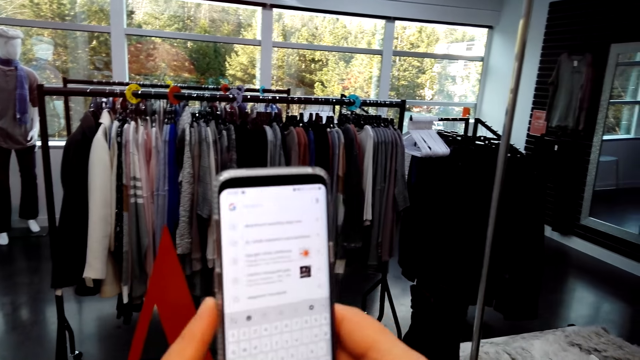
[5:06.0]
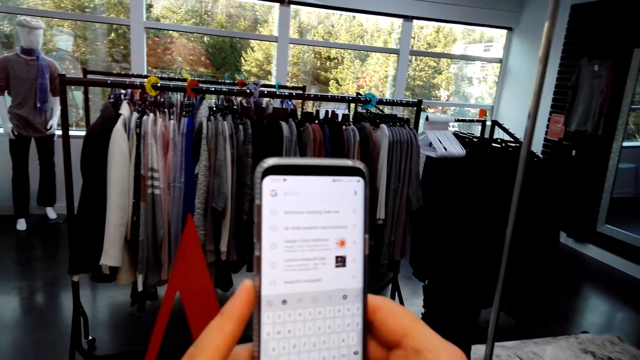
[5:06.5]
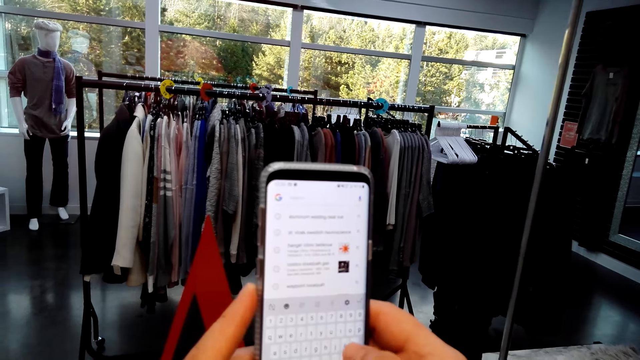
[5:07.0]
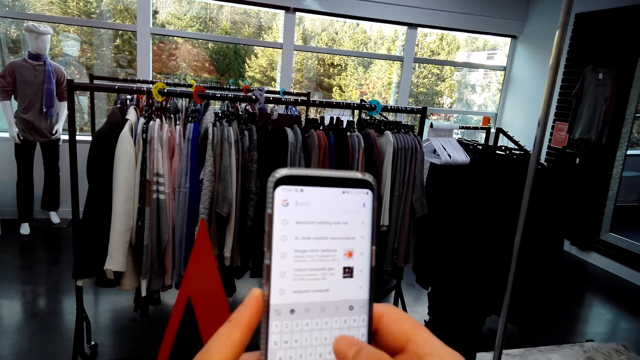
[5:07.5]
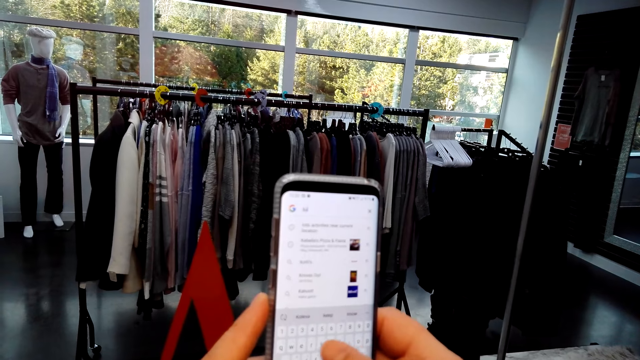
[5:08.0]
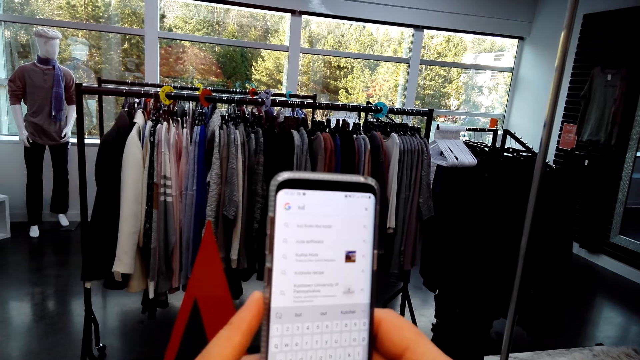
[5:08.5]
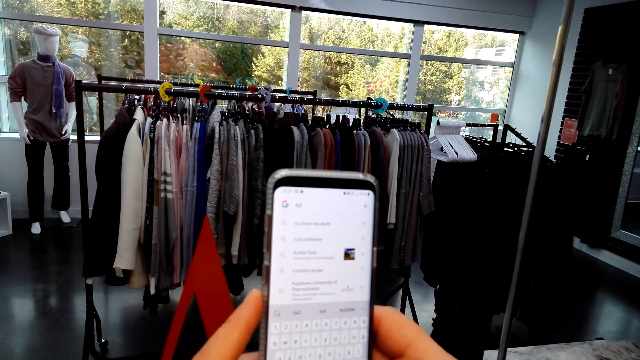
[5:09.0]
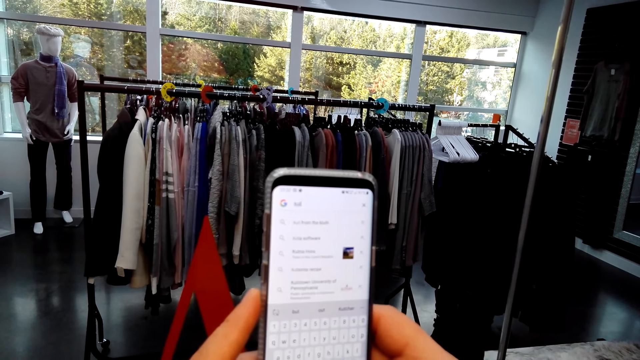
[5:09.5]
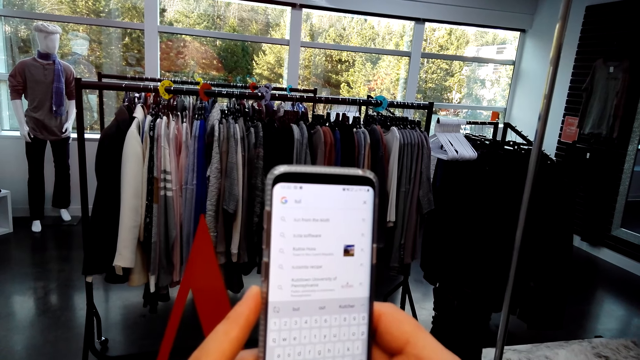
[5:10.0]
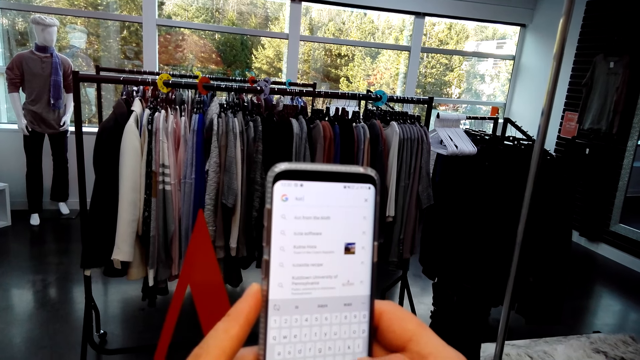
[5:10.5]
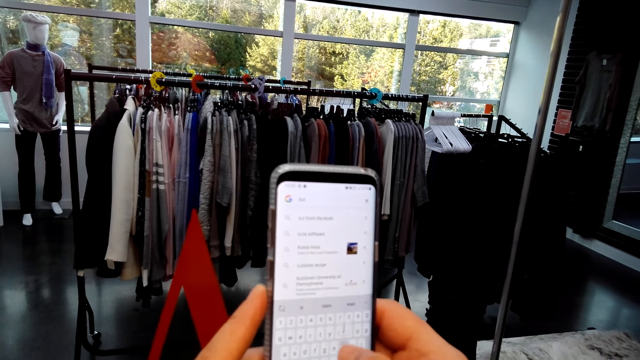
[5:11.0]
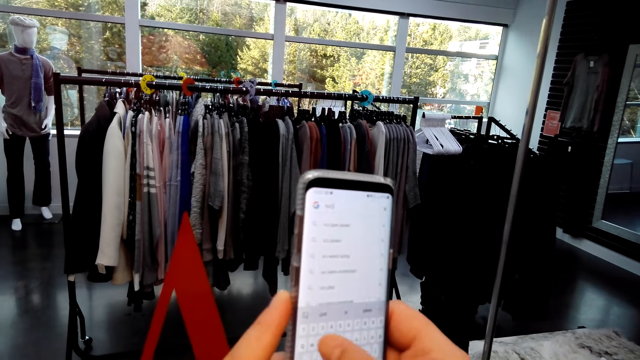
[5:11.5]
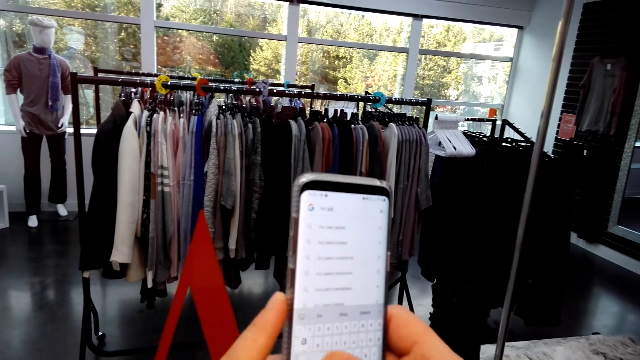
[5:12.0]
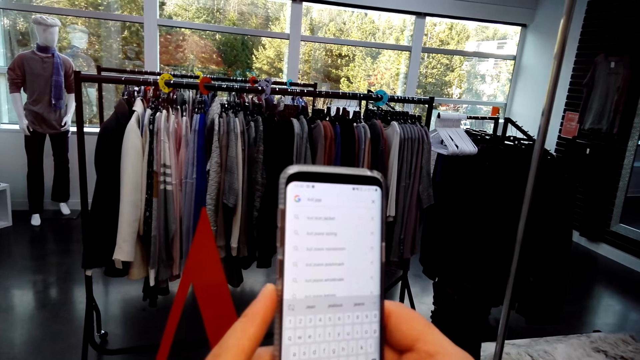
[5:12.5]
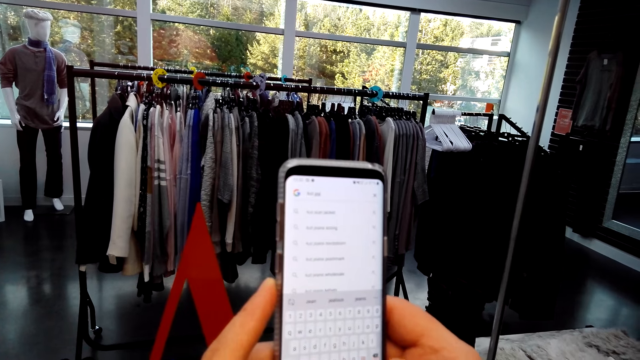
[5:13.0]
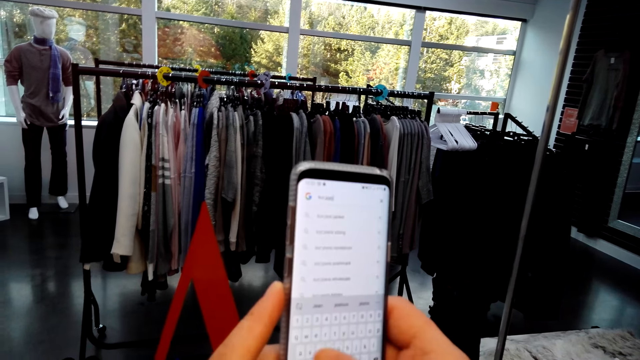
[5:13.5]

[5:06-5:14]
The camera wearer types on the phone with a hand.

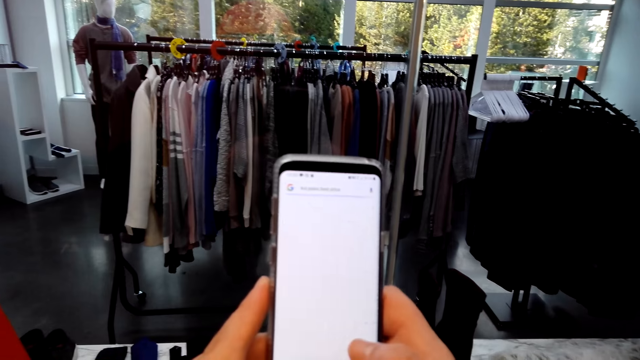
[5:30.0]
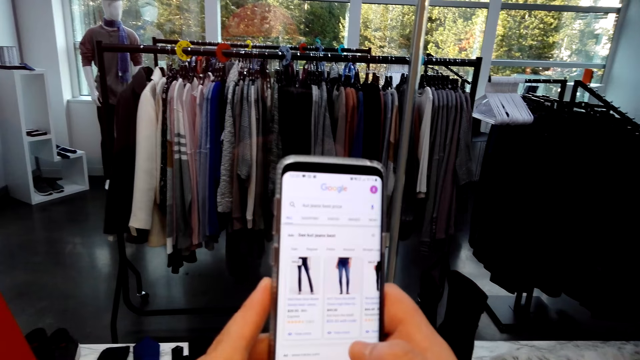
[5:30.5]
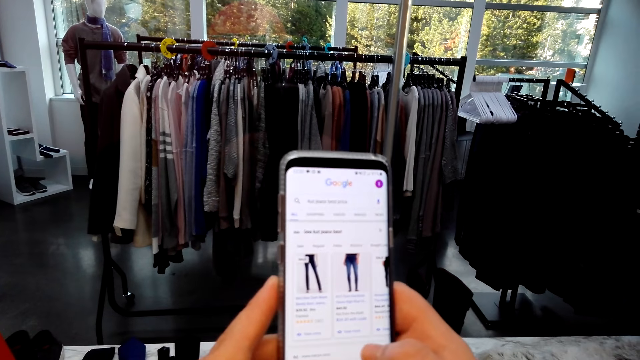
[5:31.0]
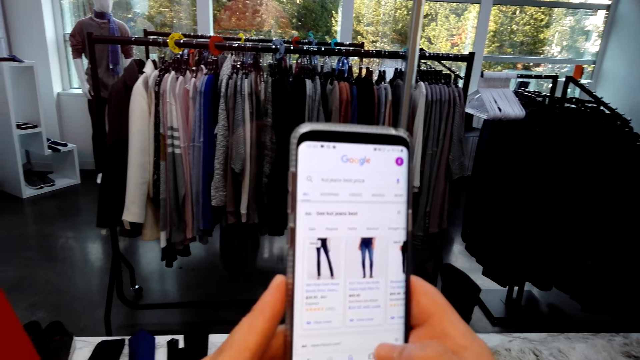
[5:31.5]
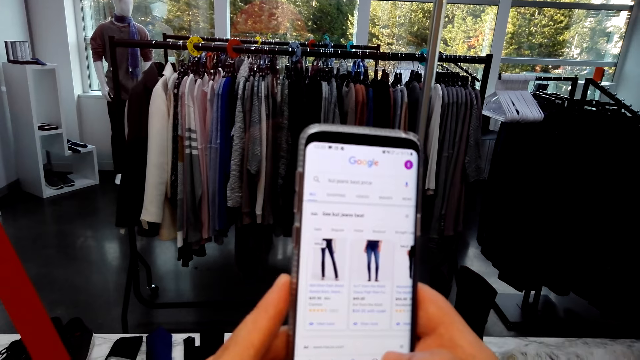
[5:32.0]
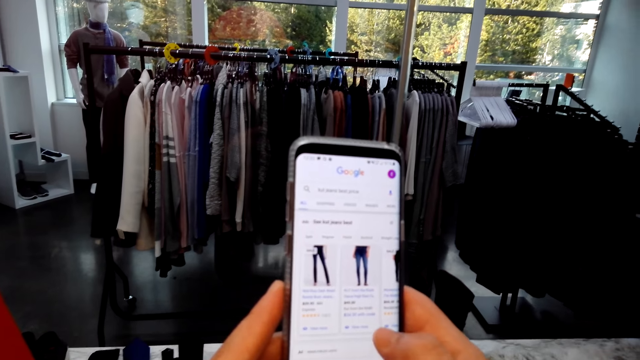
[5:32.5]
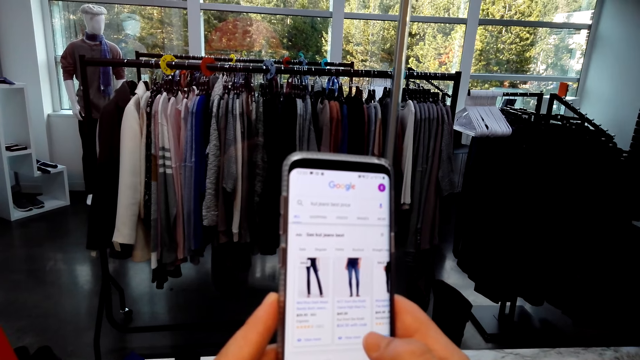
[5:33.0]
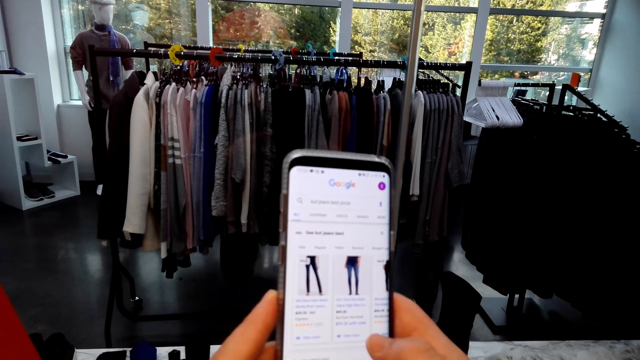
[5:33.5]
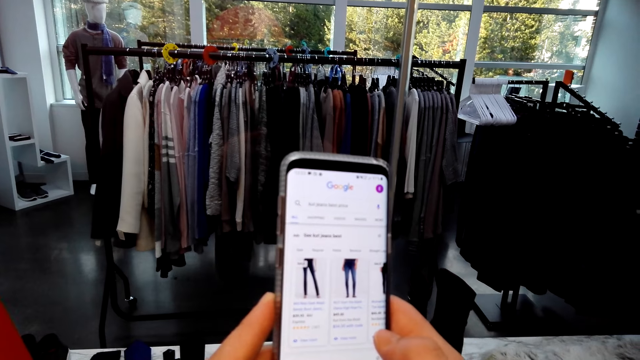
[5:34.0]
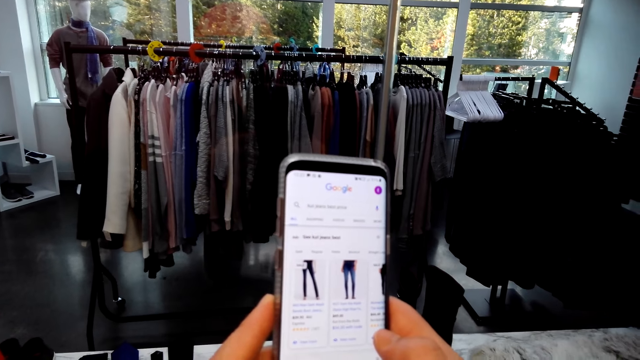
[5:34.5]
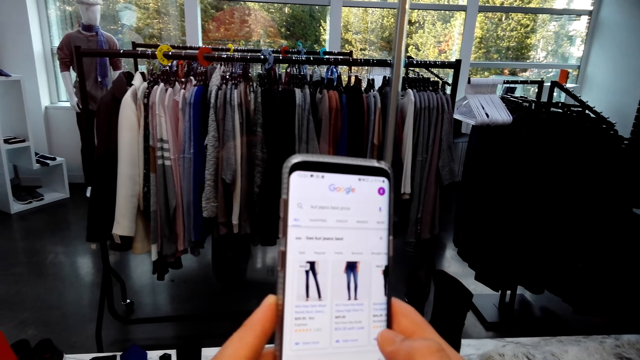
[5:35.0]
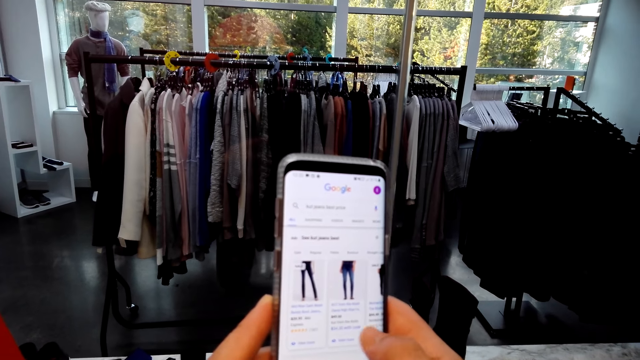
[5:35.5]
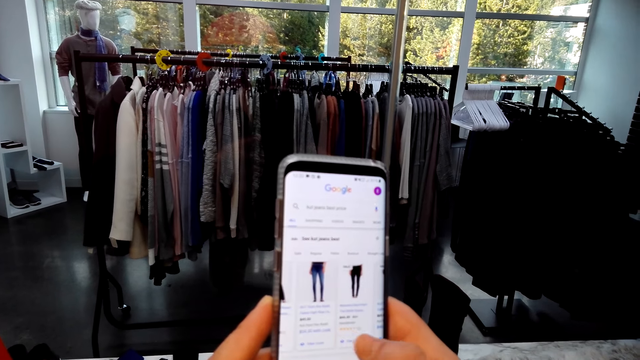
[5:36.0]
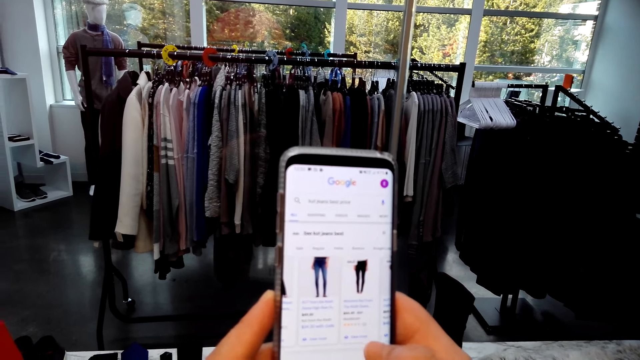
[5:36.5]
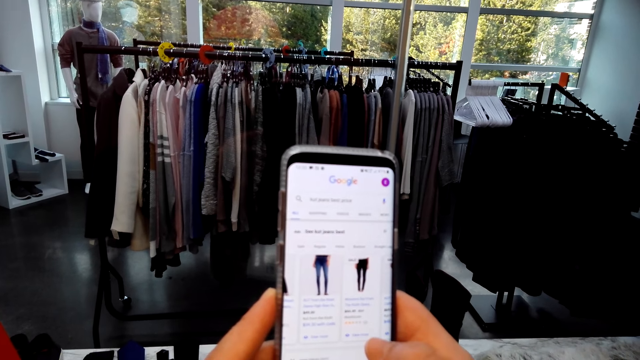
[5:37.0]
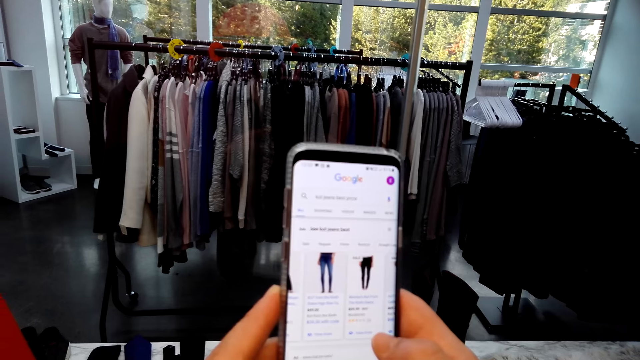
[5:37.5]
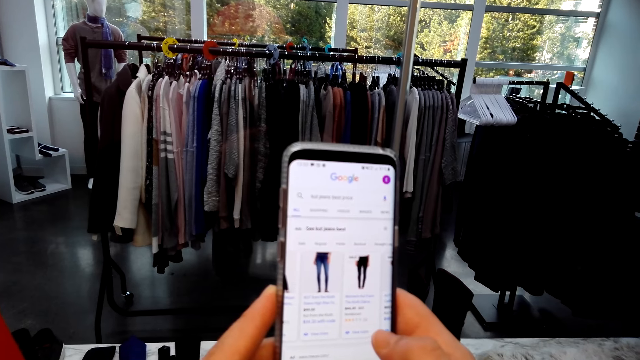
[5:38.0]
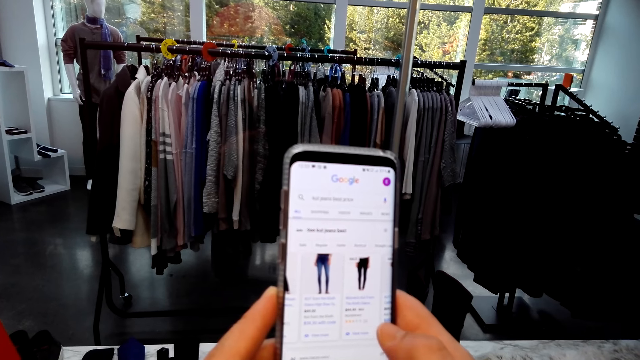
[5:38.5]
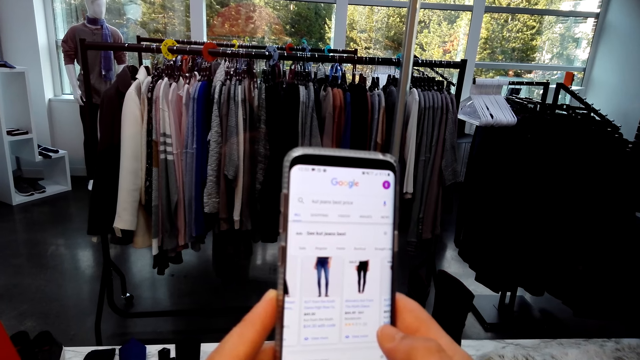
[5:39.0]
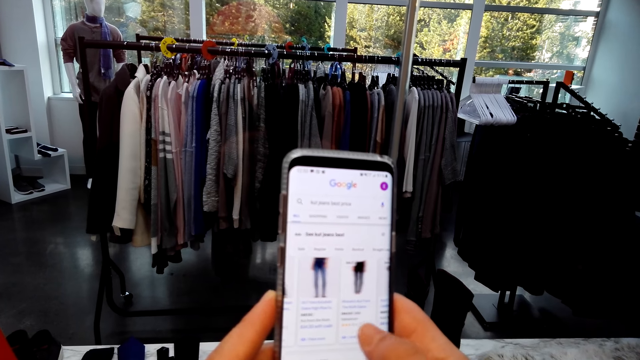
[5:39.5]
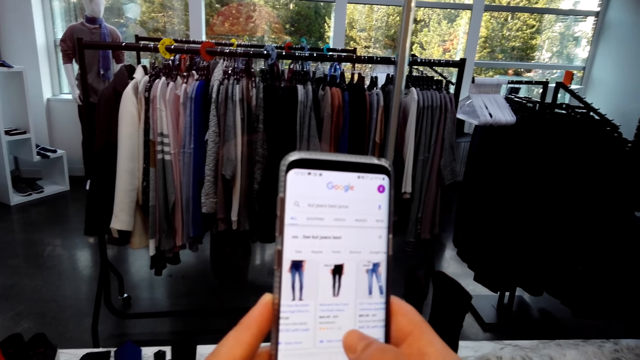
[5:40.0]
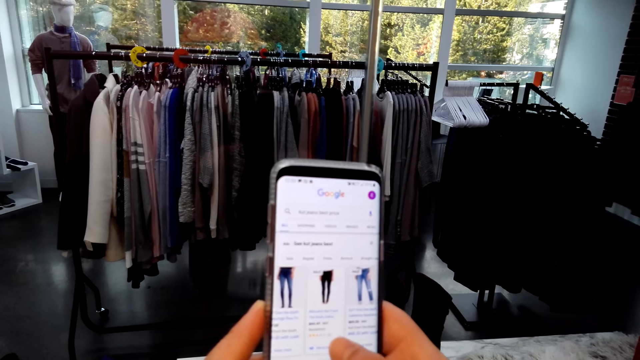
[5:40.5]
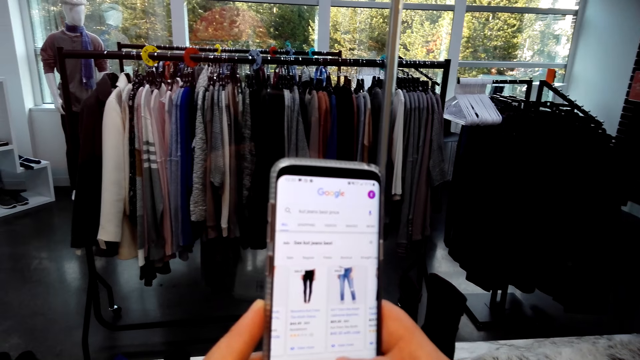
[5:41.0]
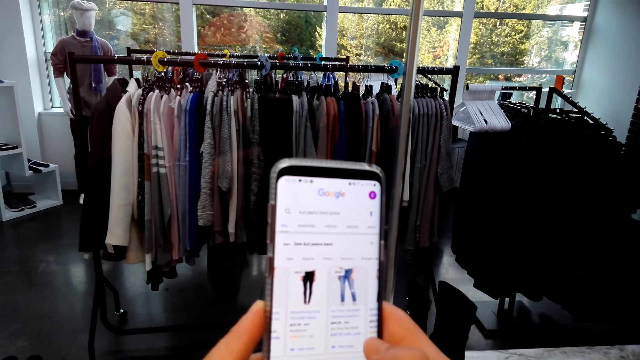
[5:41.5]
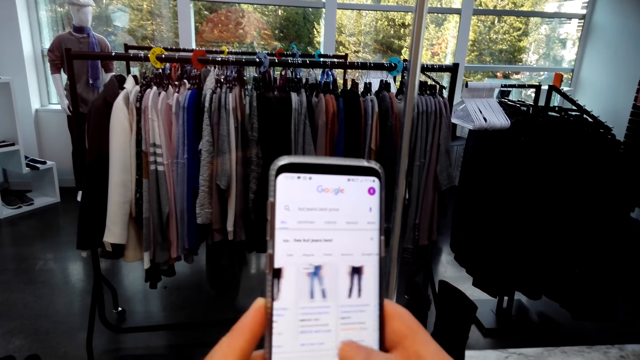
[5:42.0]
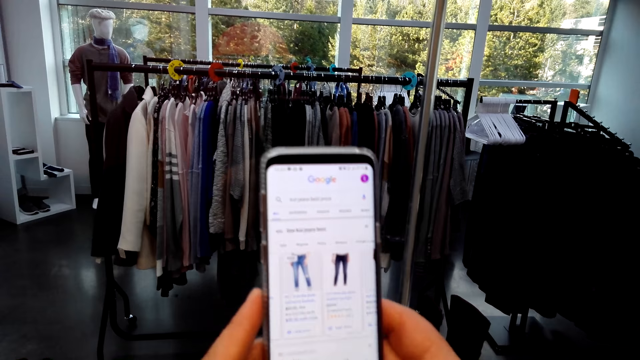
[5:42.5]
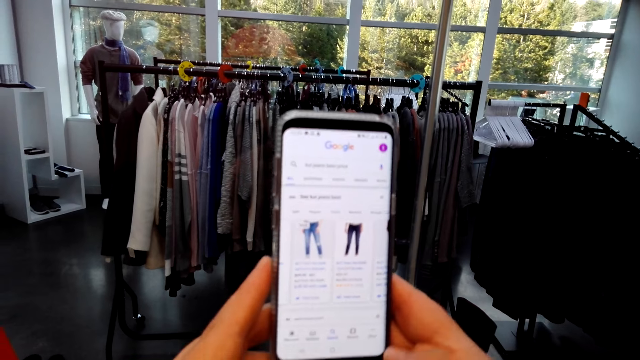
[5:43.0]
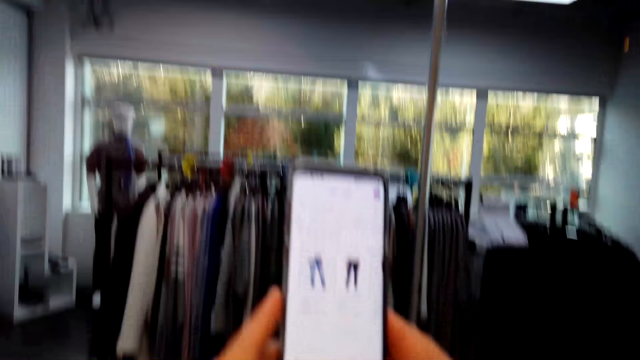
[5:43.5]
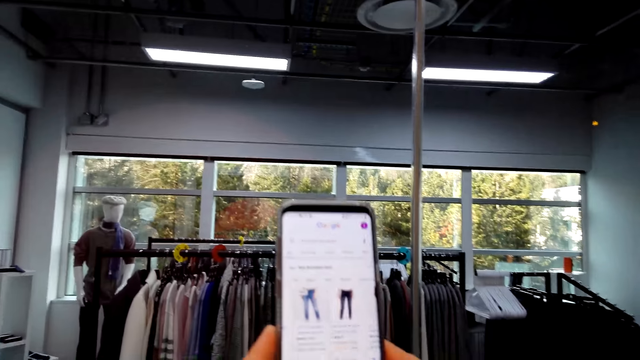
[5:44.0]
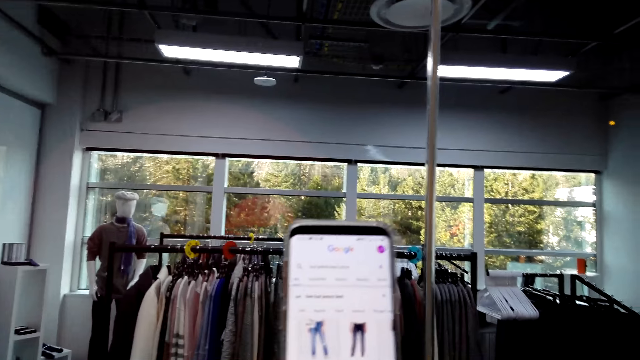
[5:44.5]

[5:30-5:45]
The camera wearer looks at the phone pictures. They browse the phone. They raise up the phone.
